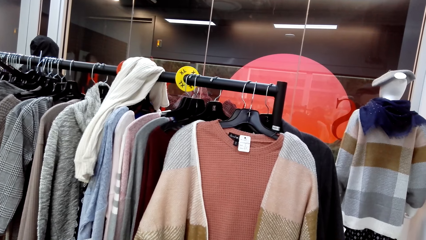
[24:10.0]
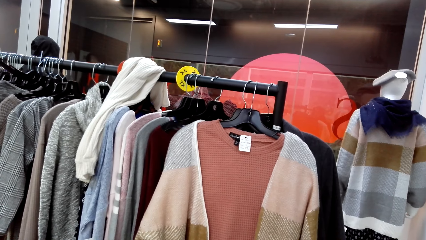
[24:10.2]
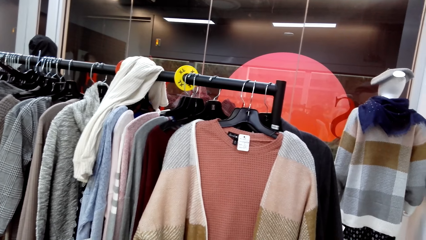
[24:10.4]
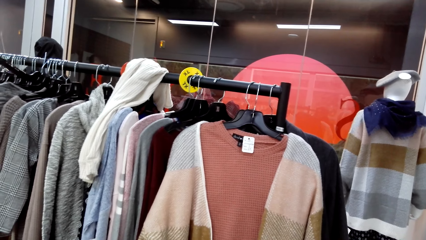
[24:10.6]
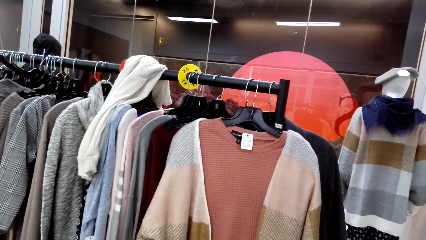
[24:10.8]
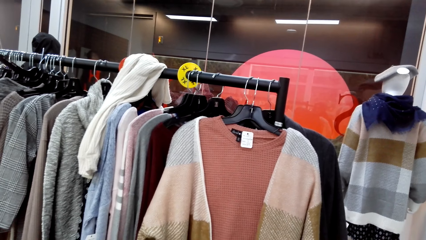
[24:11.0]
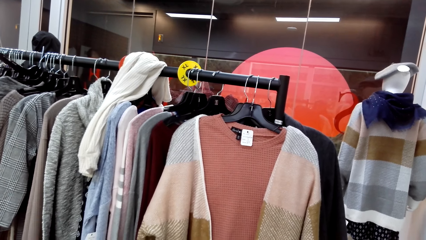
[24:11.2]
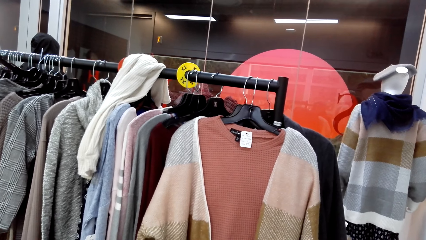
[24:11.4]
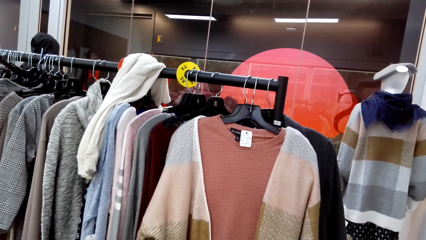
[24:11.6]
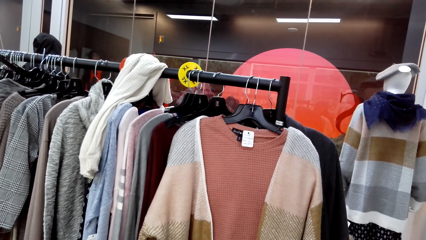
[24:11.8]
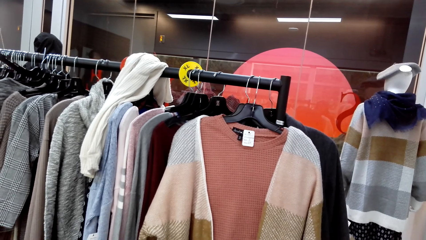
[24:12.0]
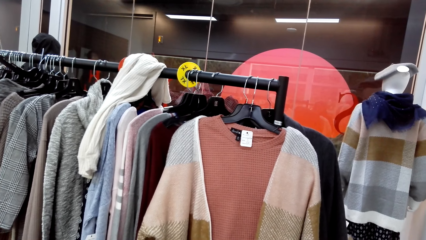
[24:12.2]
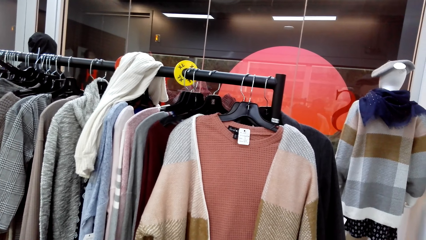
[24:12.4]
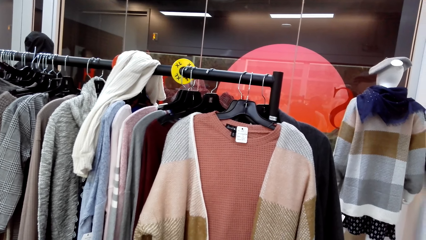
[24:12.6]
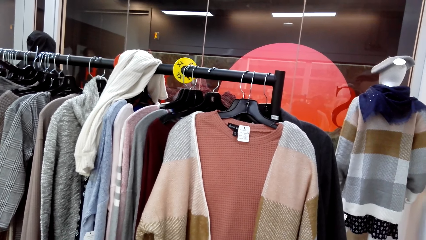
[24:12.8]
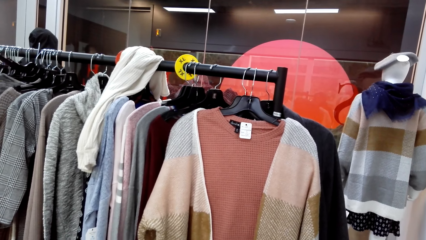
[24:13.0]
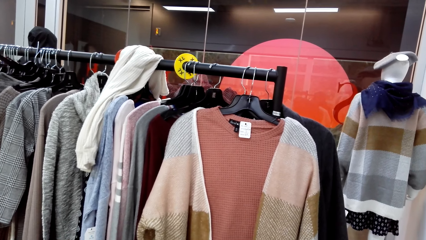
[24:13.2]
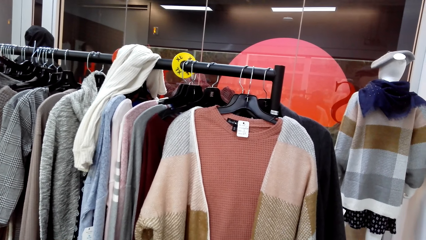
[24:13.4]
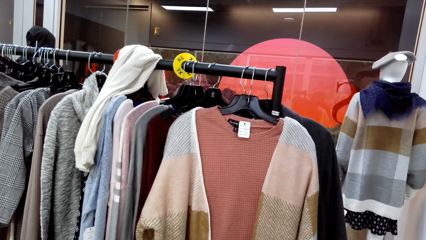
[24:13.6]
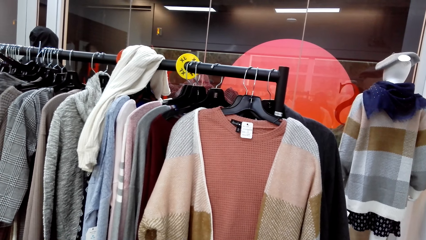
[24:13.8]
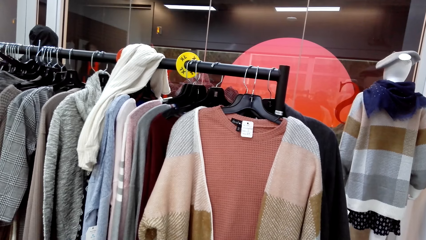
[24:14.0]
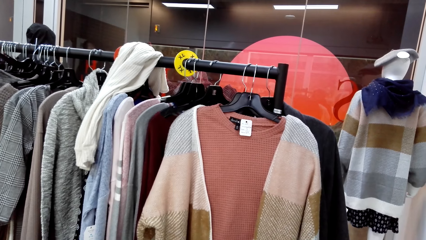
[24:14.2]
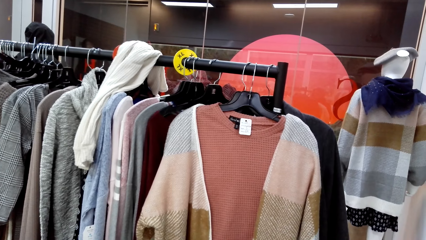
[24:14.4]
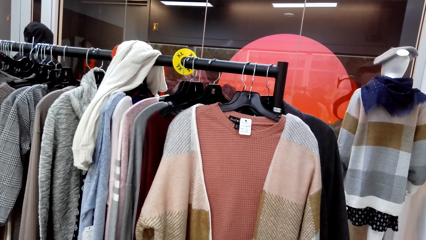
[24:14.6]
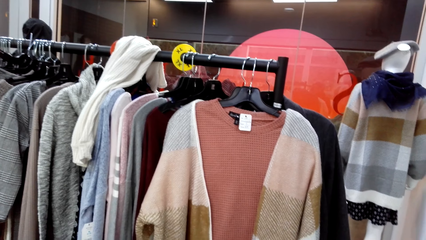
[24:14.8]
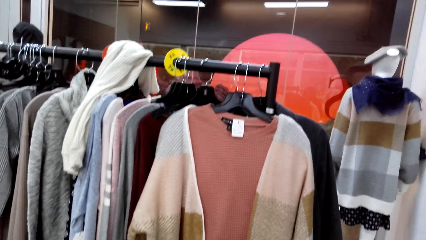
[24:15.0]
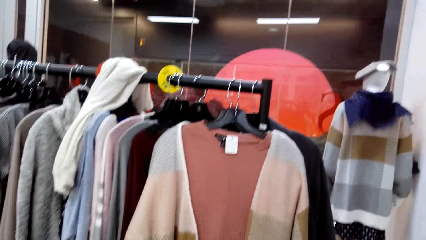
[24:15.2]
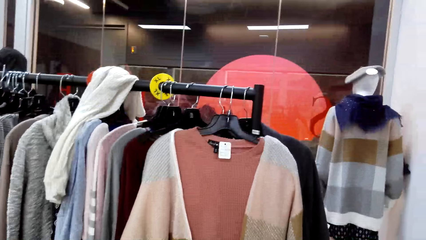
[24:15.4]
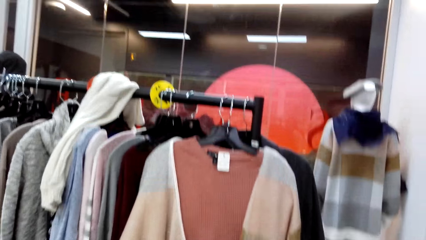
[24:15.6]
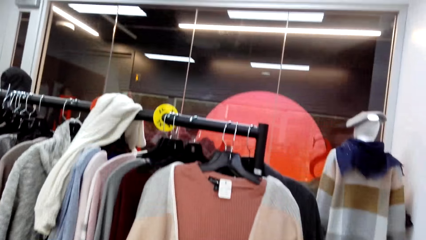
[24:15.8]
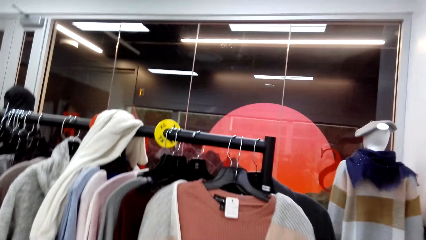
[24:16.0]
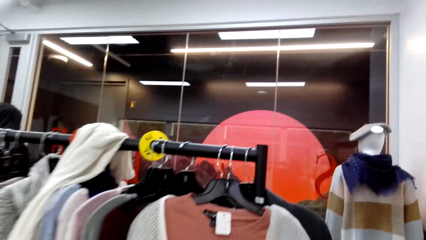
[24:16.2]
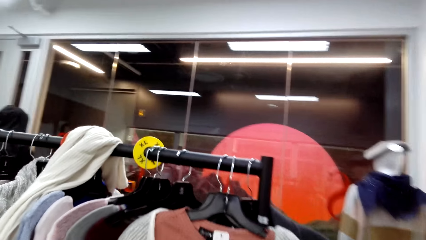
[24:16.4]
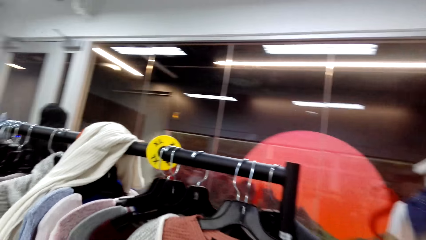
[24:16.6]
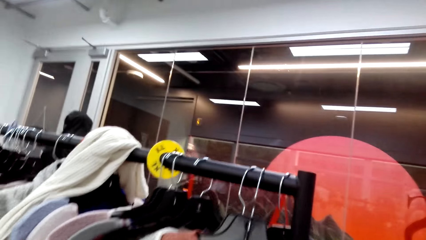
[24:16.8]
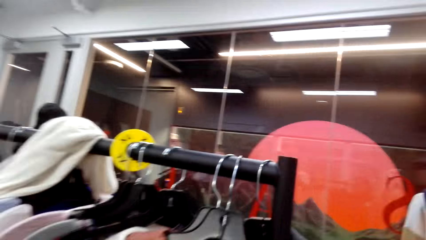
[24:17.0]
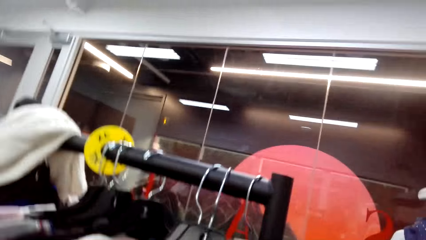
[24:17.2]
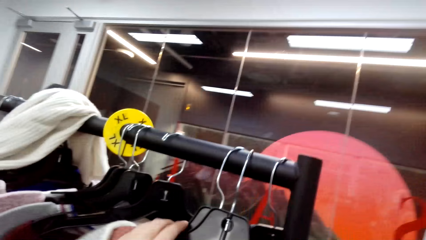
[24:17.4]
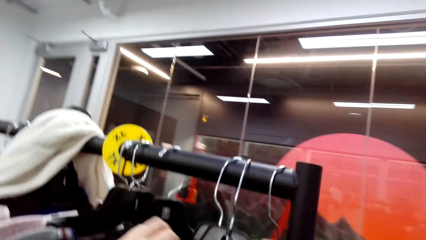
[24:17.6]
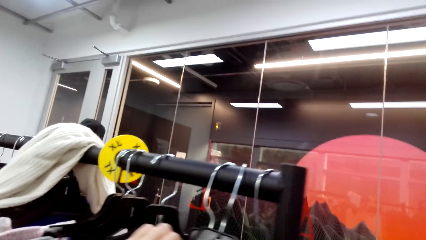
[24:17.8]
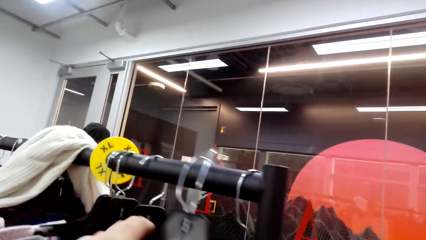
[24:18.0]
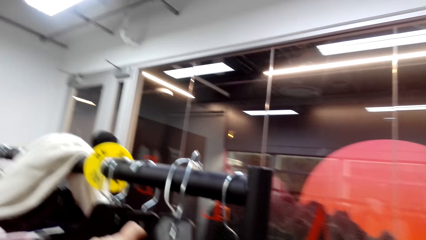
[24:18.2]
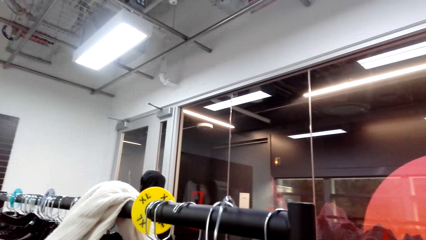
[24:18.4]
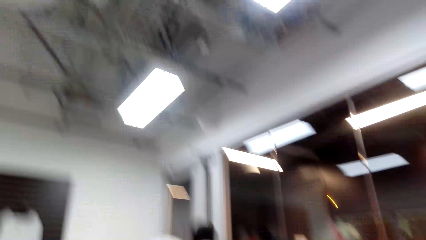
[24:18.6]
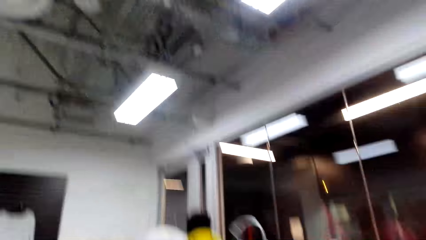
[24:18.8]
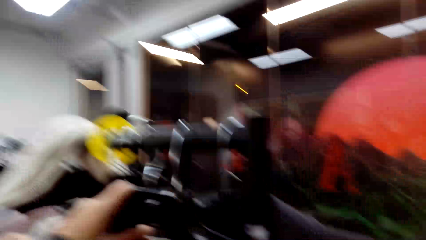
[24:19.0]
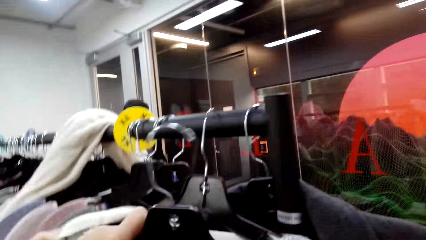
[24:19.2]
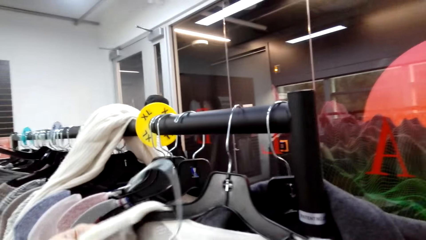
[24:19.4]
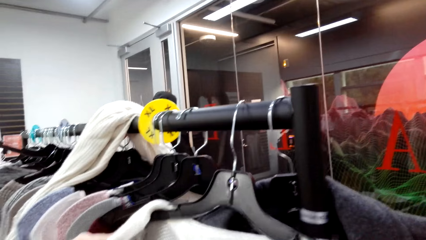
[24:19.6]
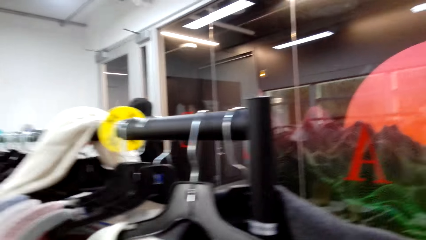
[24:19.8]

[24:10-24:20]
The camera wearer walks forward and removes a sweater from the stand.

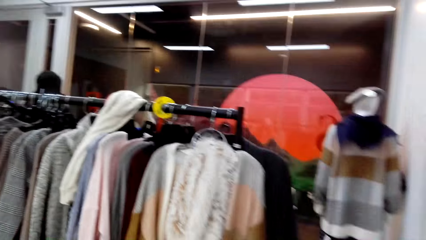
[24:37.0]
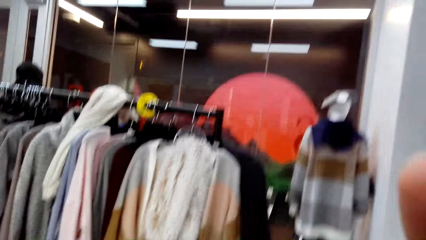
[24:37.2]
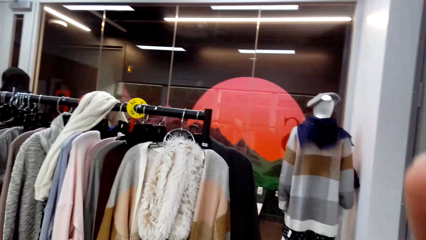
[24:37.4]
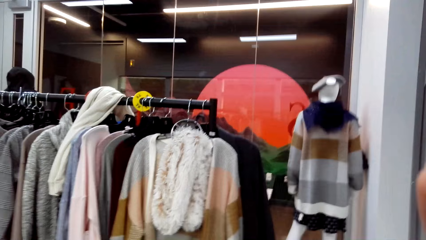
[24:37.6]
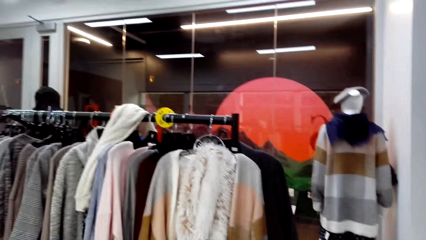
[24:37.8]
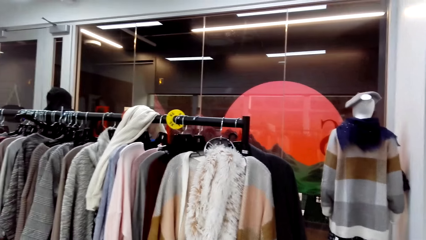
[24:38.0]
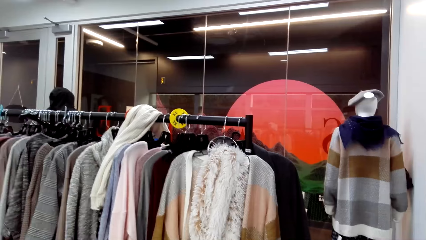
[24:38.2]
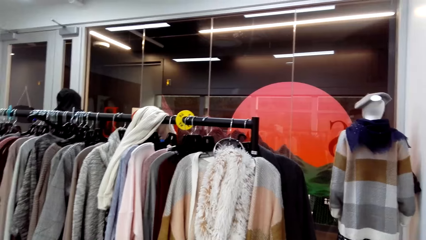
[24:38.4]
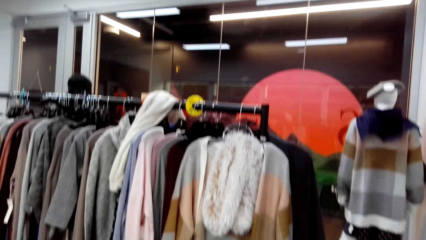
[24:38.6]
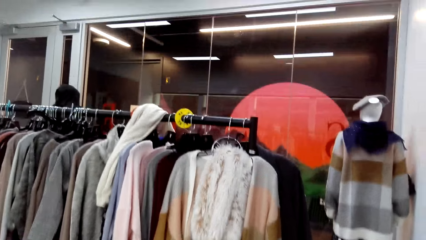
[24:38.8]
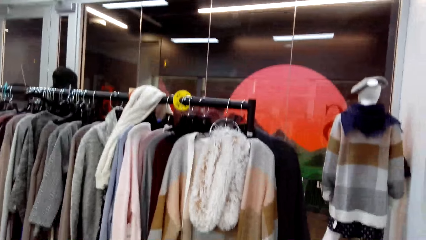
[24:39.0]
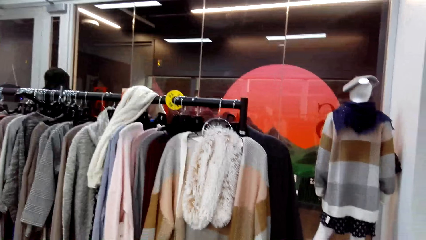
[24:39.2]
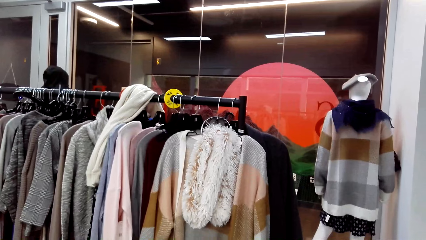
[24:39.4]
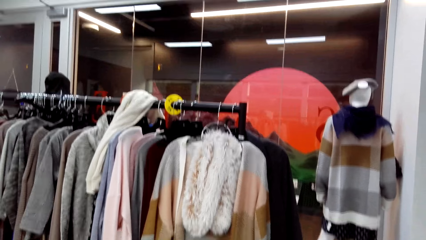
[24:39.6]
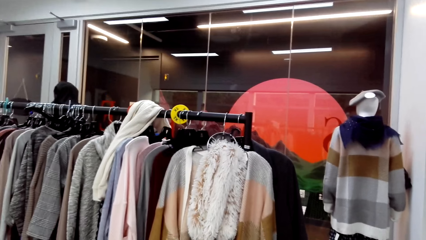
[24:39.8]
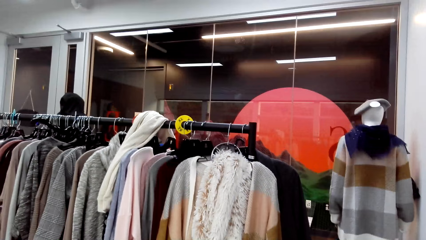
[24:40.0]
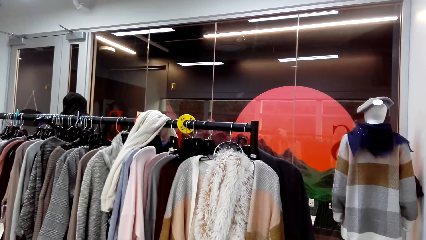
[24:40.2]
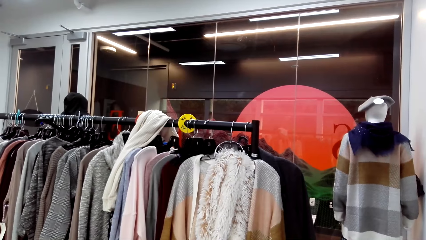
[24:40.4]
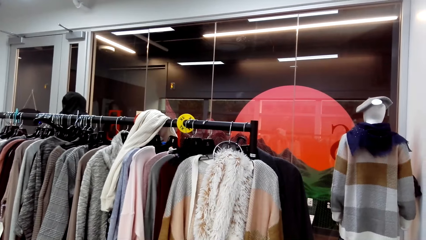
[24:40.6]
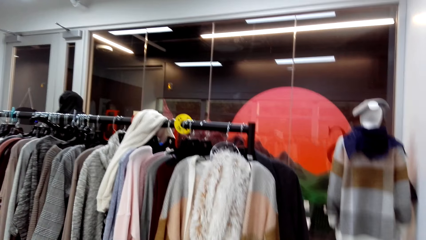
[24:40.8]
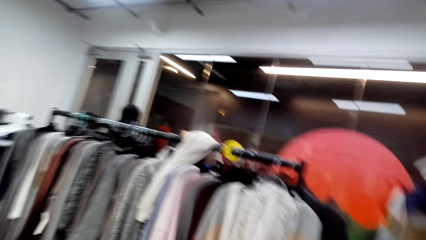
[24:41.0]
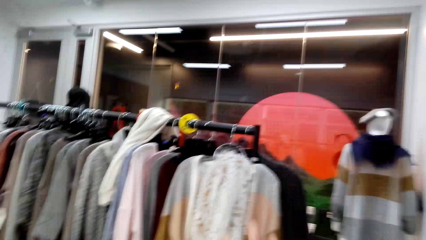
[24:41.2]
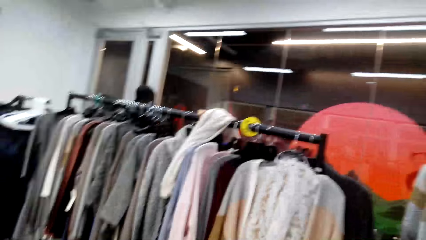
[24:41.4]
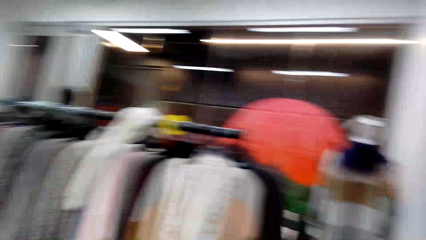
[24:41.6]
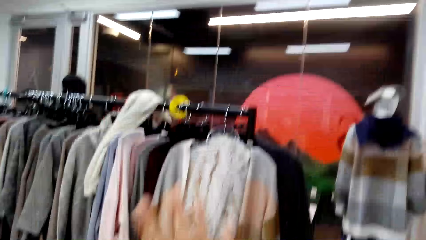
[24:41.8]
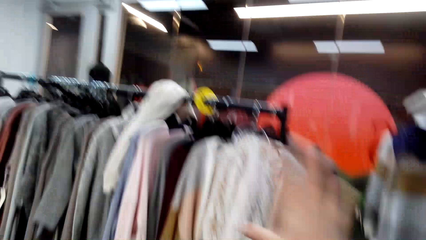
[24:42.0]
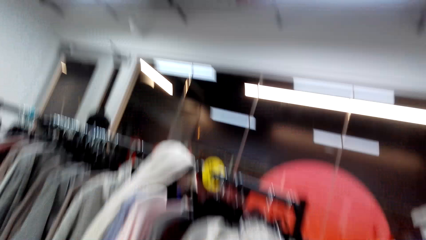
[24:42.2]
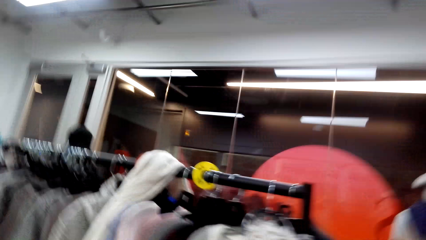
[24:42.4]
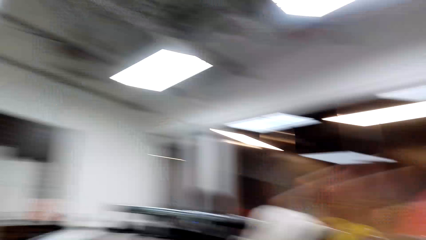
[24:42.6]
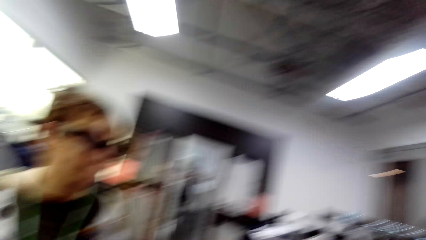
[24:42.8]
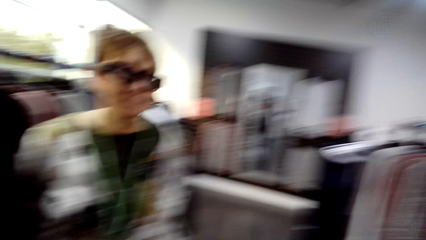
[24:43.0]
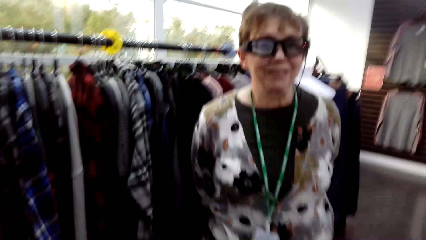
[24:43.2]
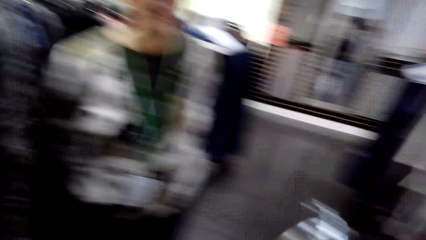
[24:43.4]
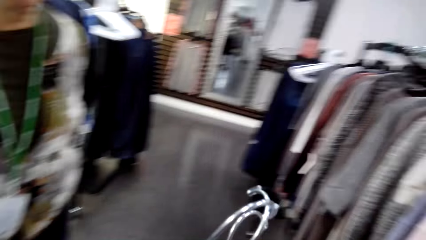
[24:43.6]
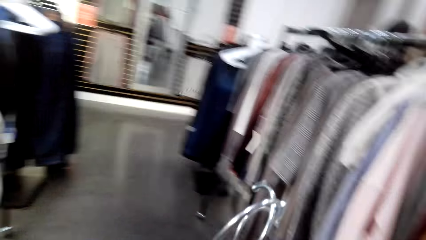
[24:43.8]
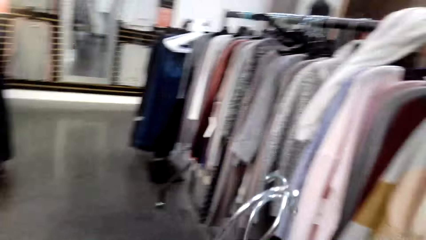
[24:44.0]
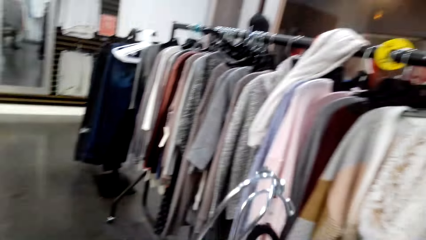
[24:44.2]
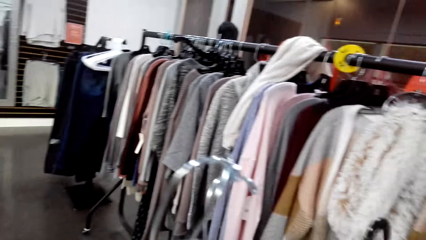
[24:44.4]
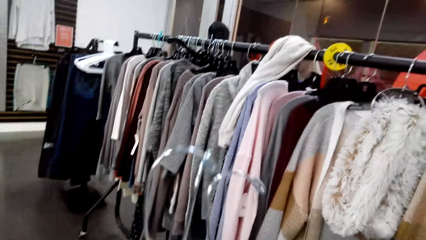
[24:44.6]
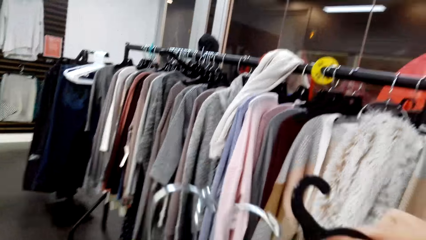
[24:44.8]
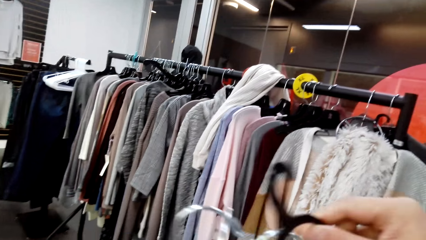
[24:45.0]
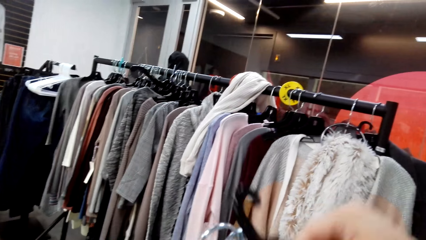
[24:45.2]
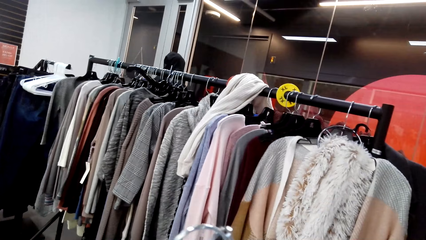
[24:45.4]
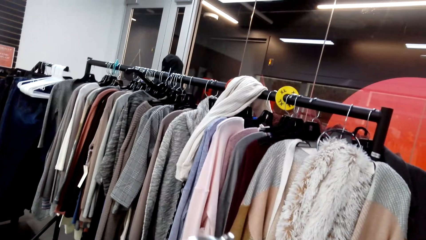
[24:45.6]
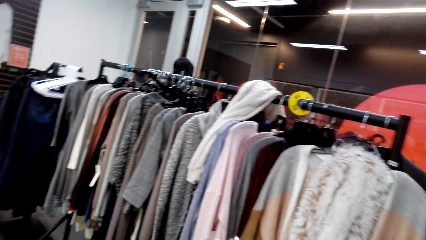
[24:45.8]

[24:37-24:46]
The camera wearer looks at the sweater and scarf. They look around the clothing shop. They walk forward. They turn left. They converse with a woman.
